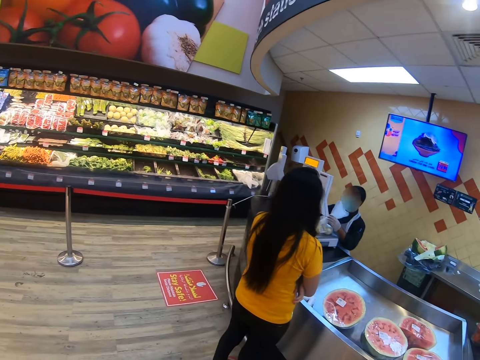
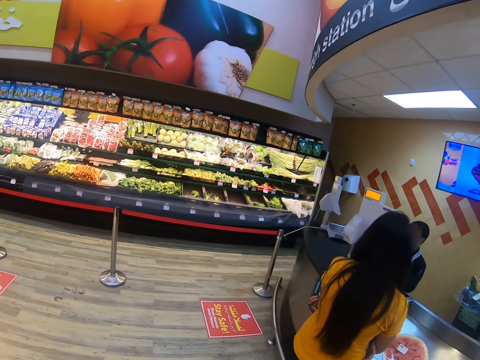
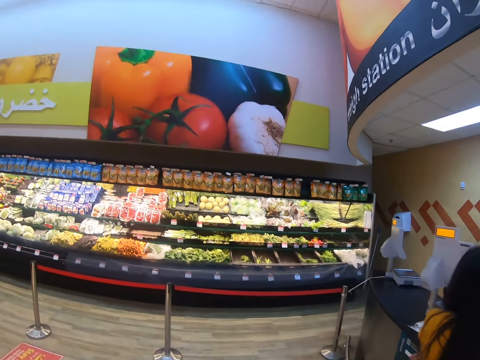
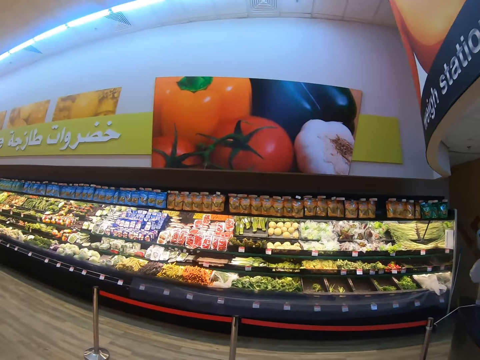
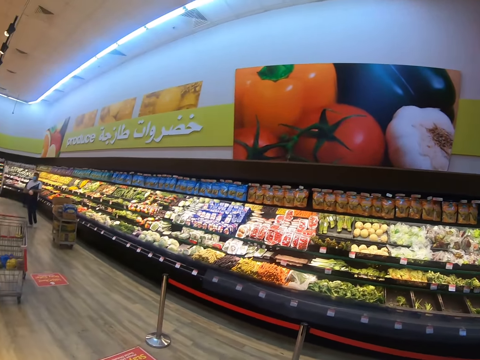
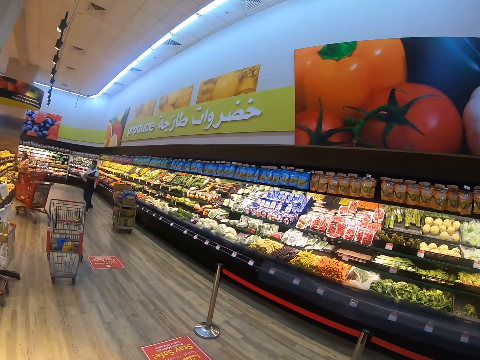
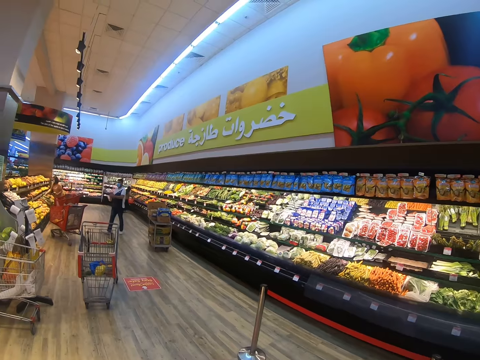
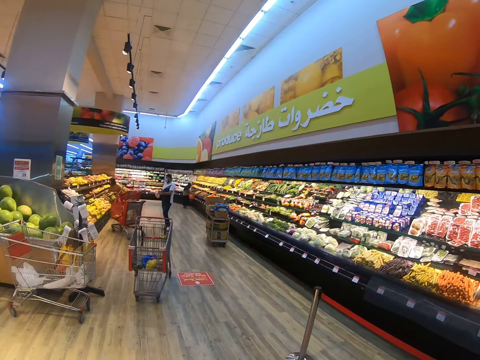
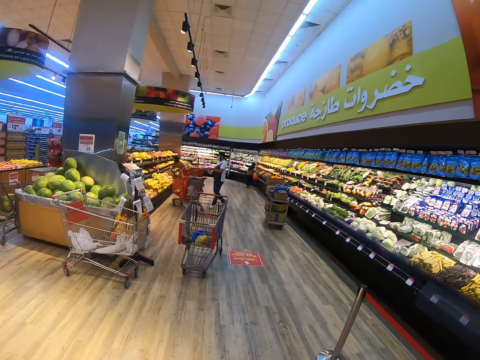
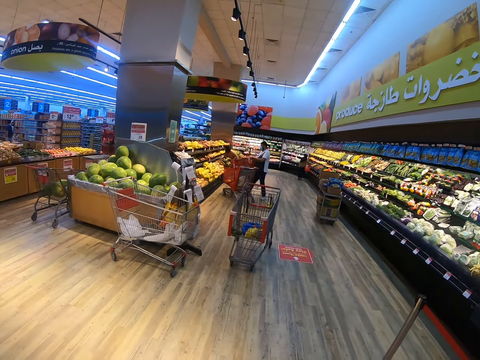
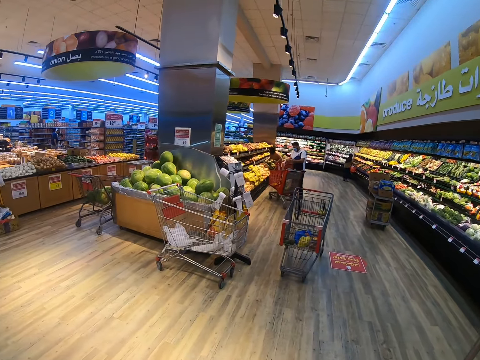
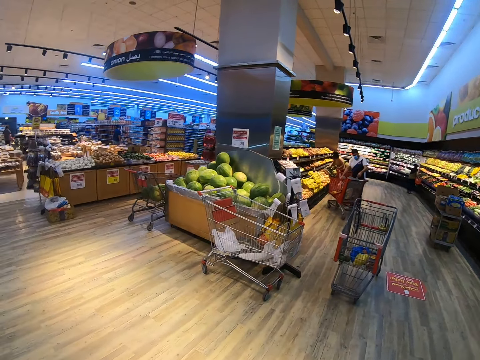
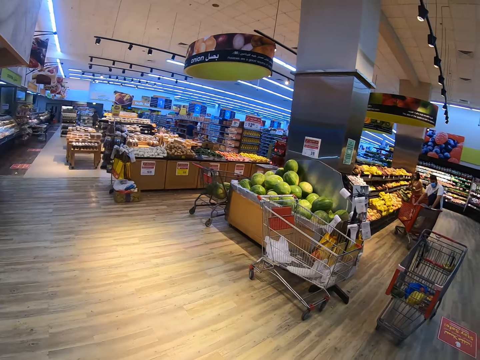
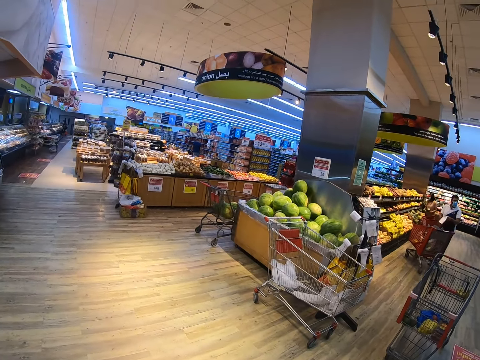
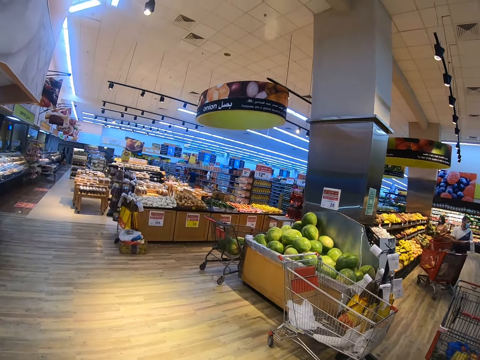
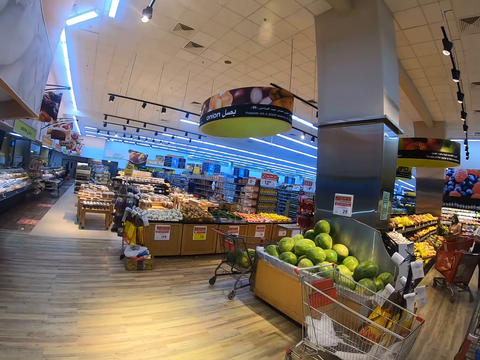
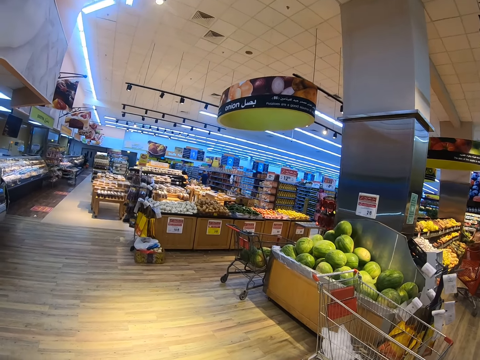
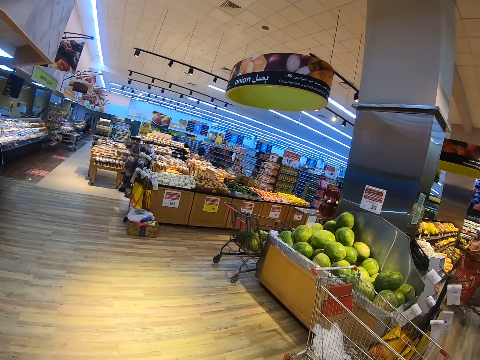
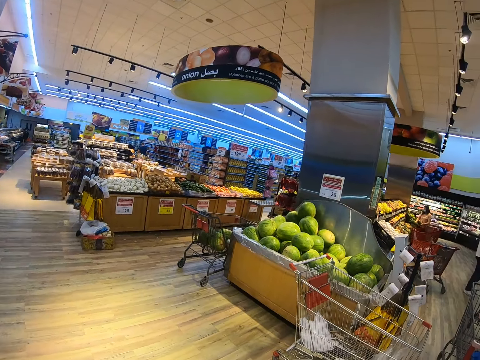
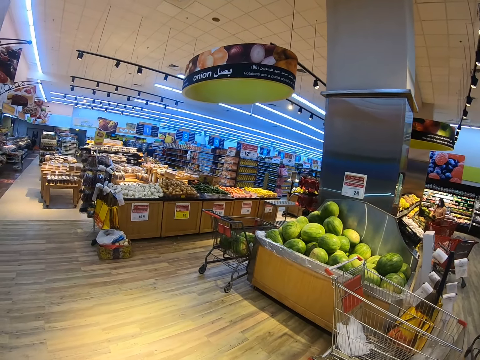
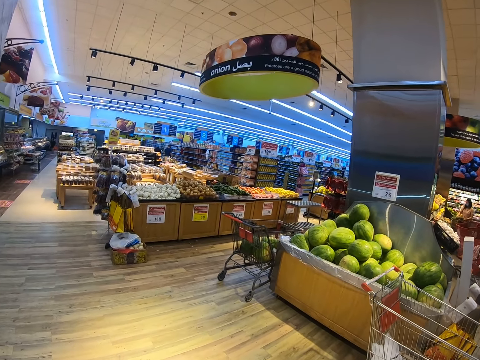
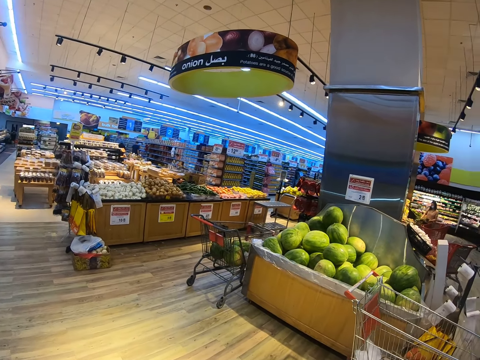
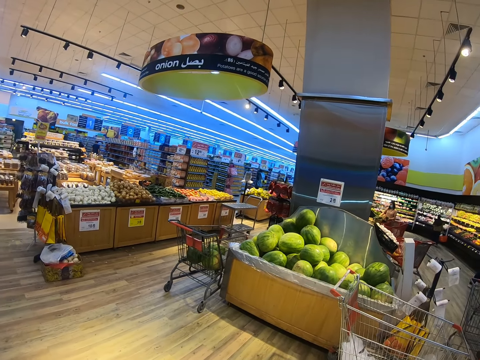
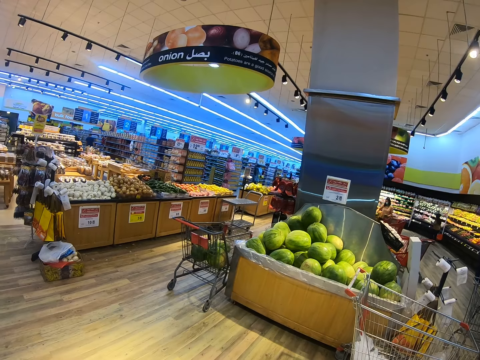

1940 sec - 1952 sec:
The camera wearer looks around.

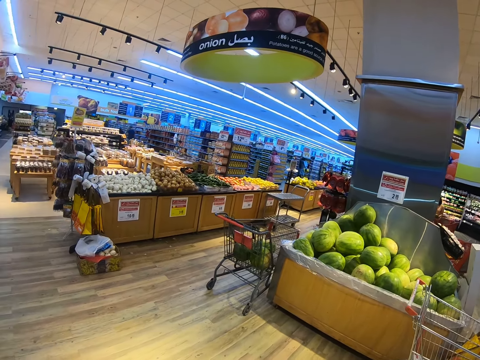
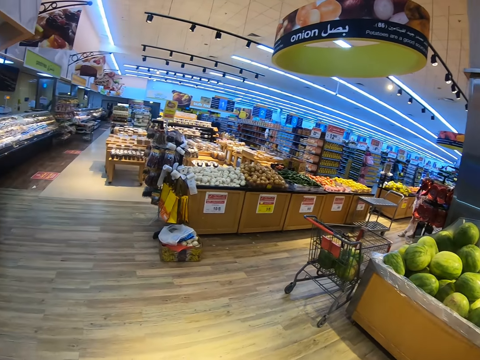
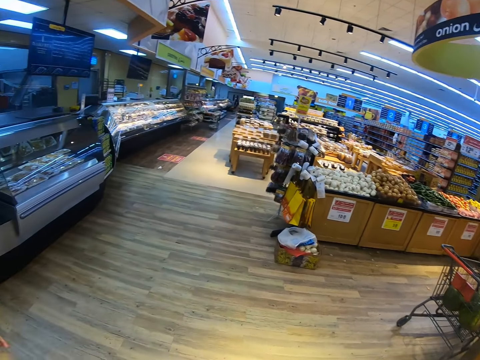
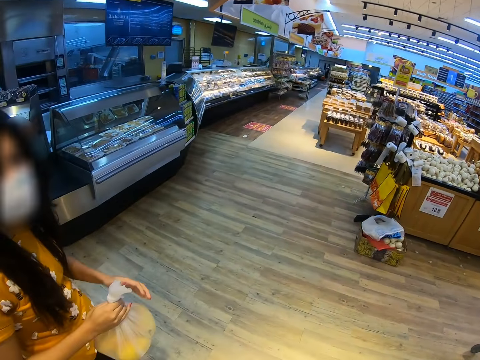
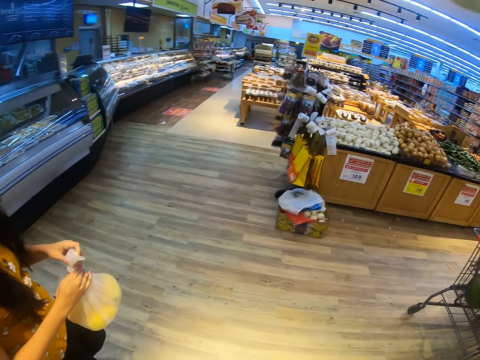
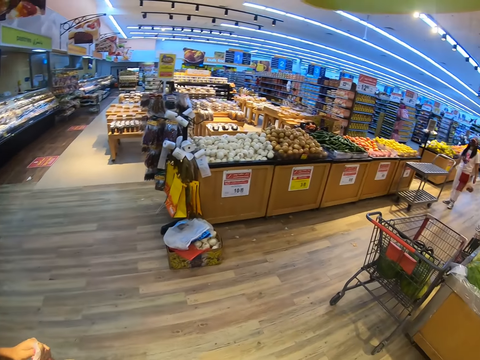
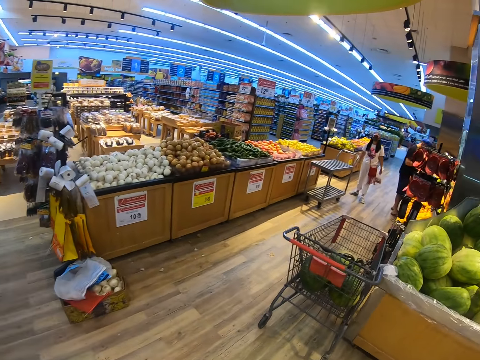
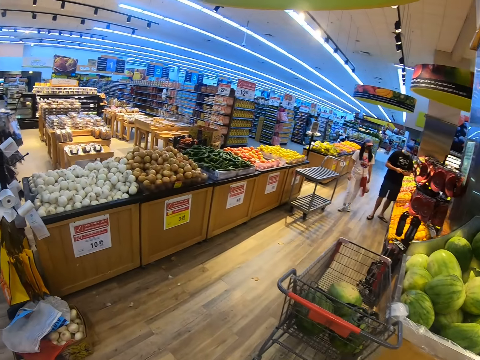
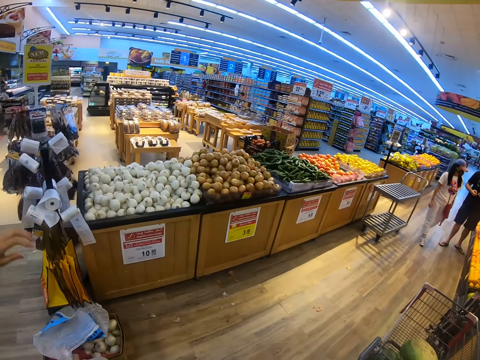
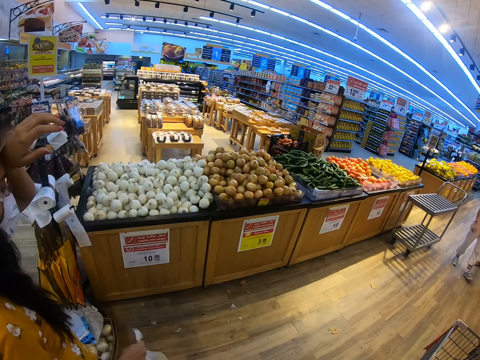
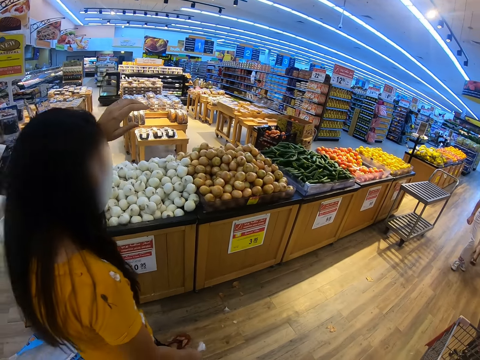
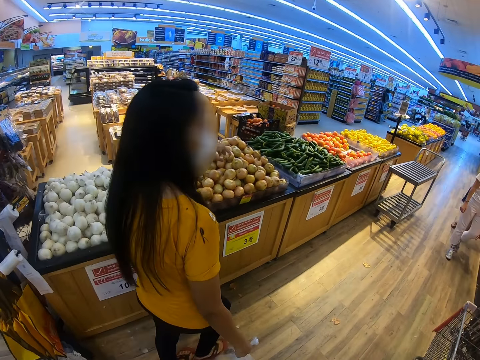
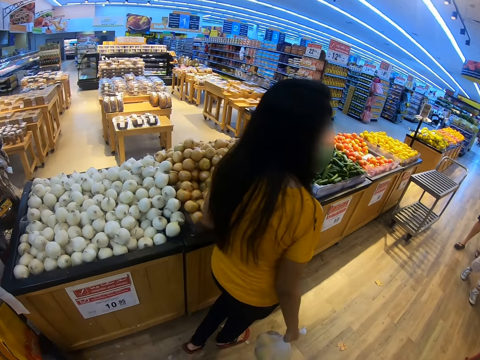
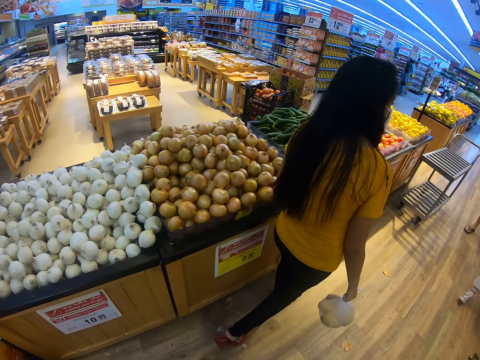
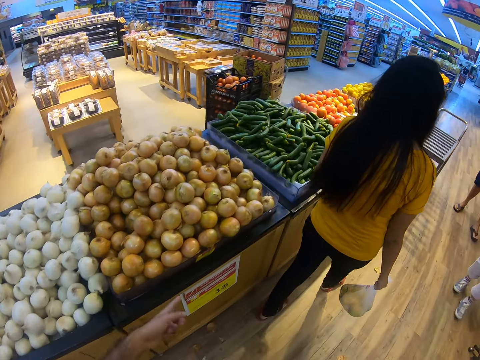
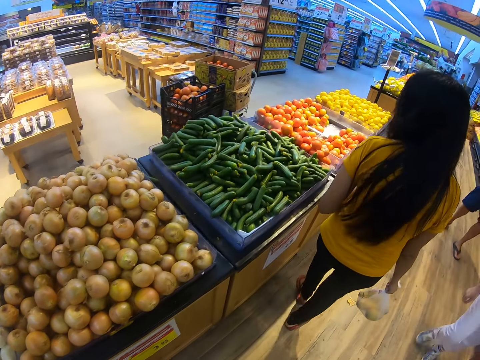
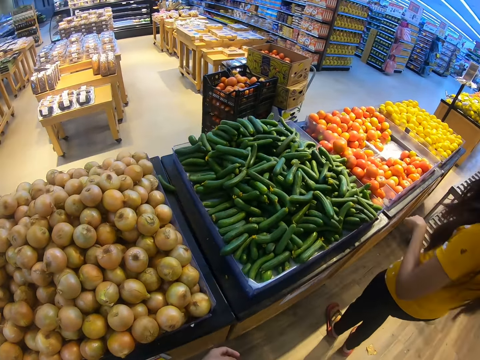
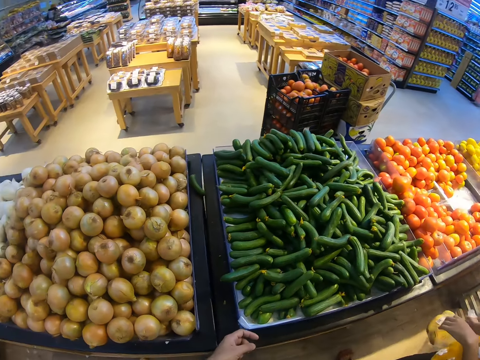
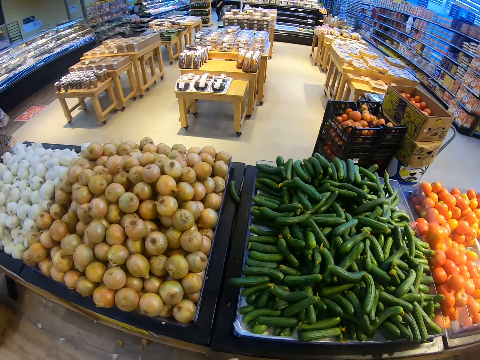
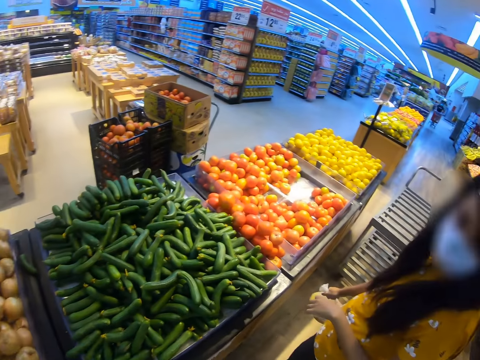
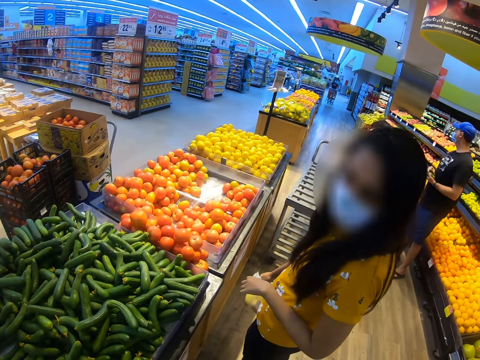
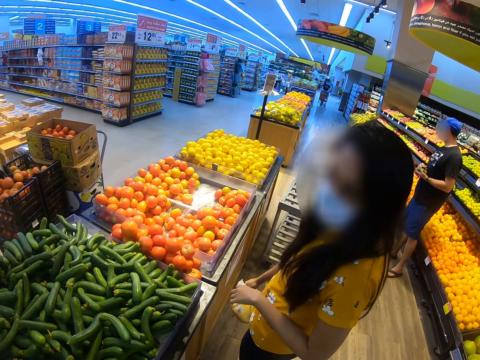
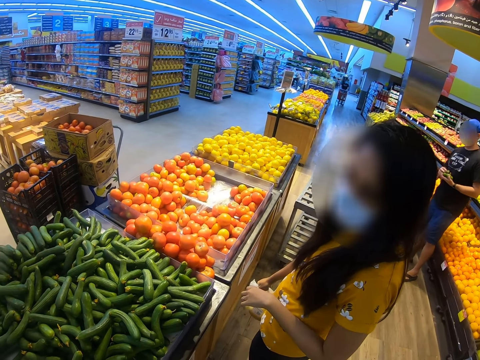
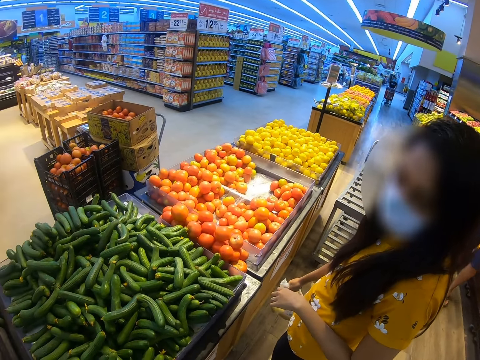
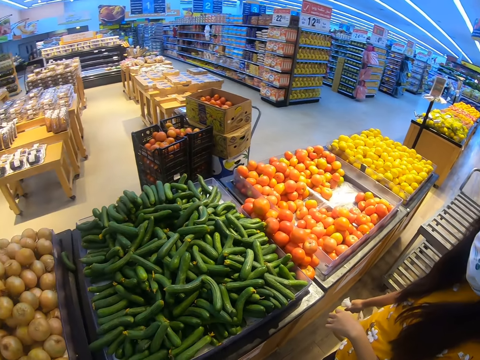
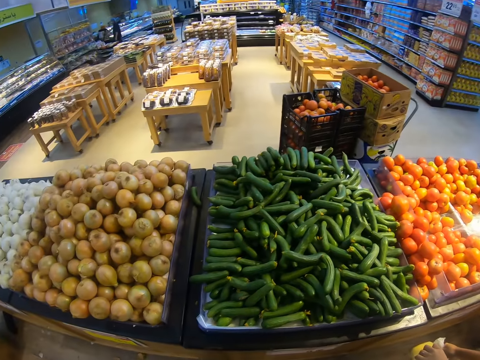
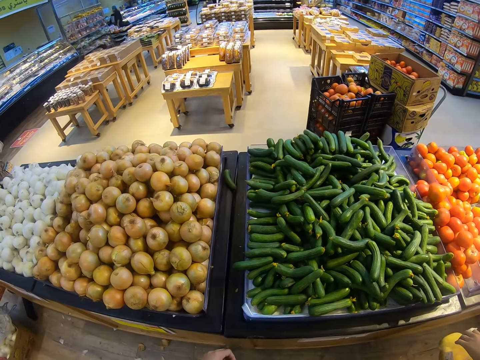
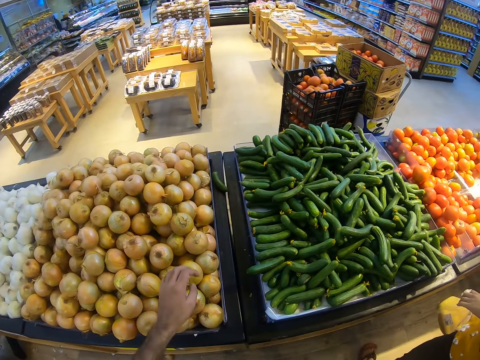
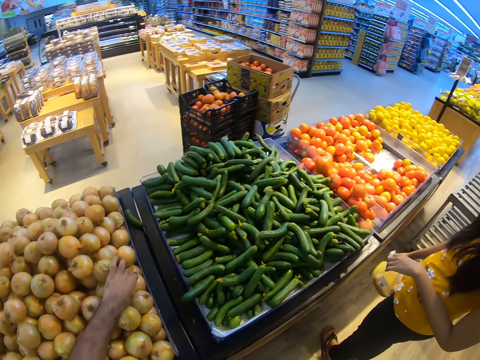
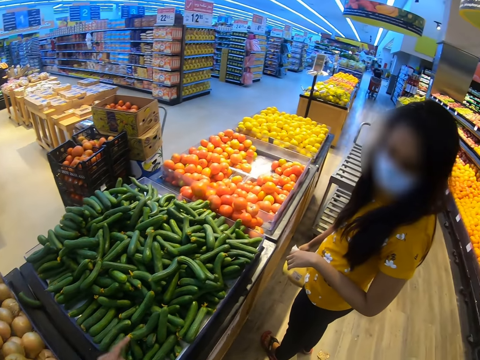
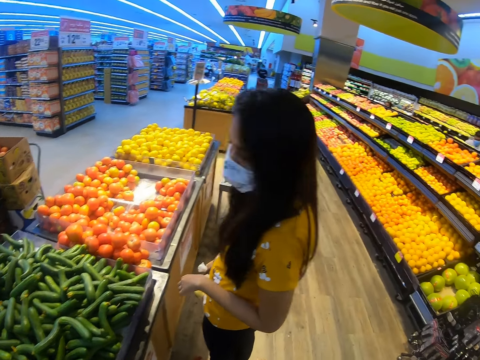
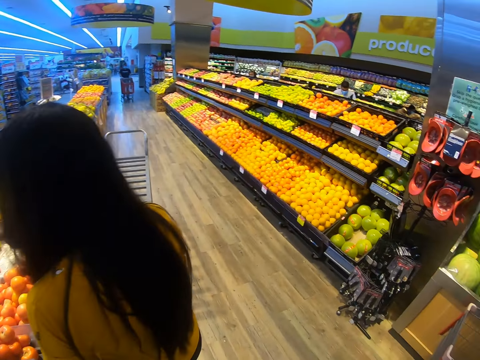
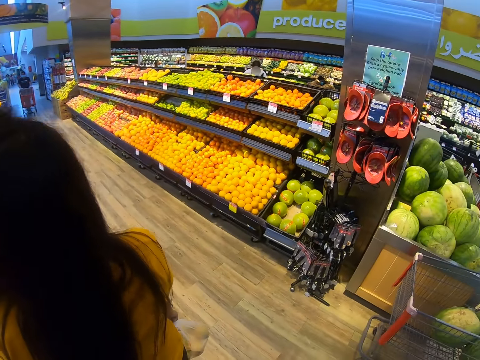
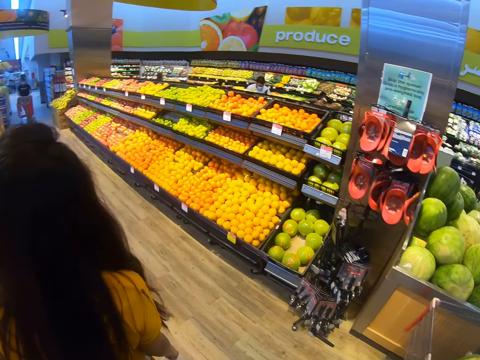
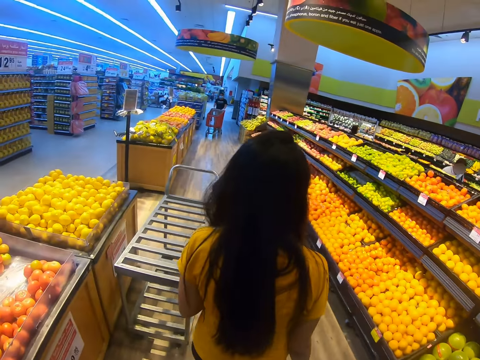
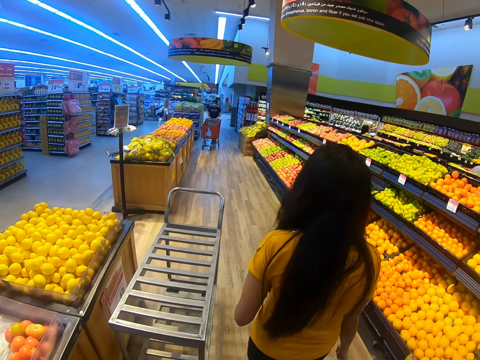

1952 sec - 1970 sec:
A person walks in a supermarket. The camera wearer dialogues with the person. The person touches the face. The camera wearer walks in the supermarket. The person walks in the supermarket. The camera wearer points at onions on the shelf. The person converses with the camera wearer. The camera wearer points at cucumbers on the tray. They touch a white onion on the tray. The person walks in the supermarket.
